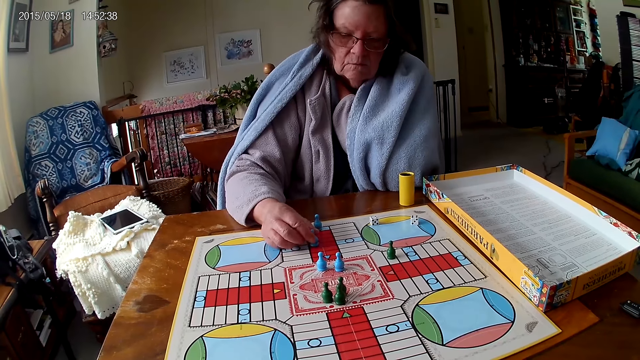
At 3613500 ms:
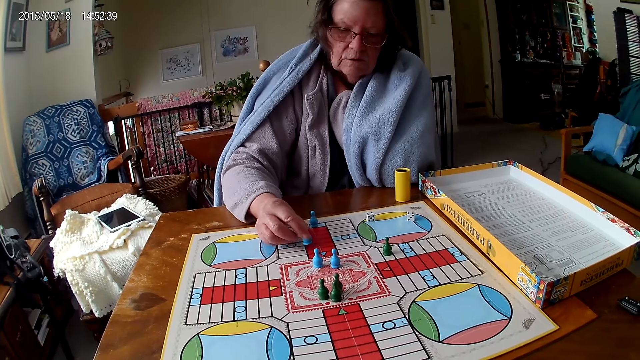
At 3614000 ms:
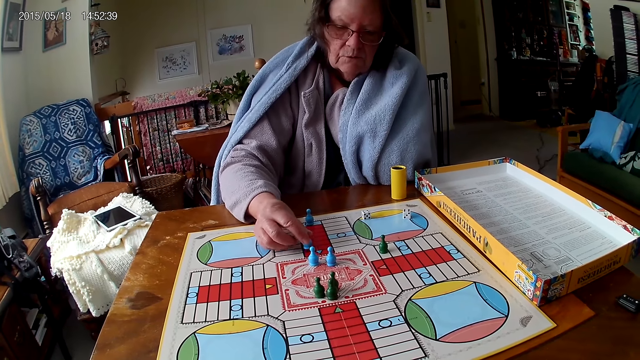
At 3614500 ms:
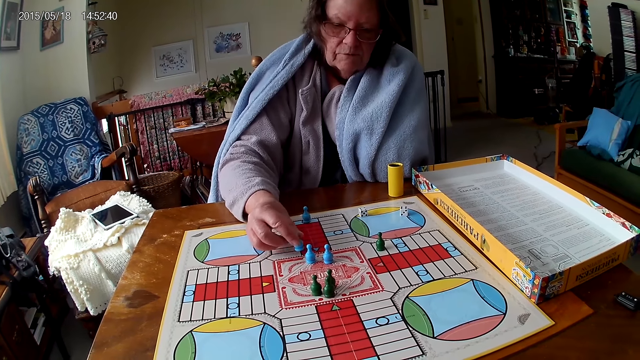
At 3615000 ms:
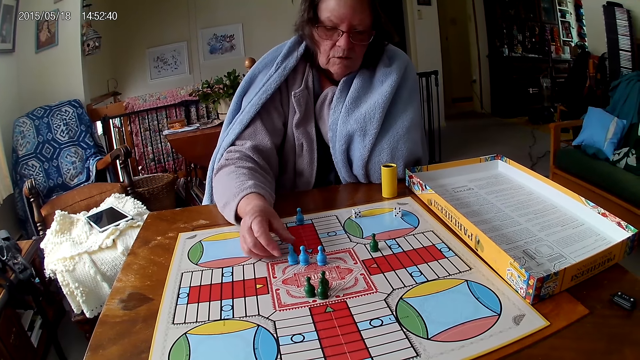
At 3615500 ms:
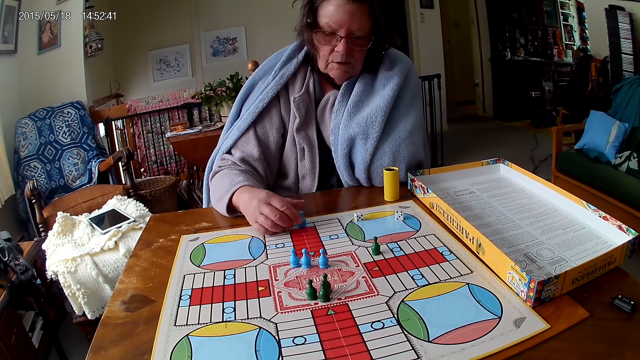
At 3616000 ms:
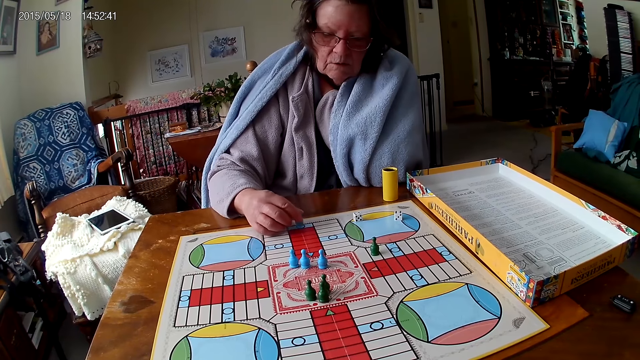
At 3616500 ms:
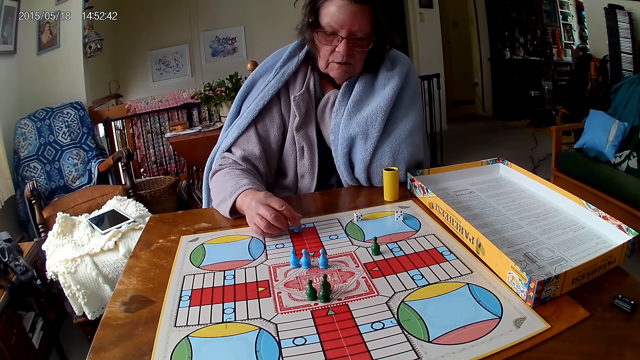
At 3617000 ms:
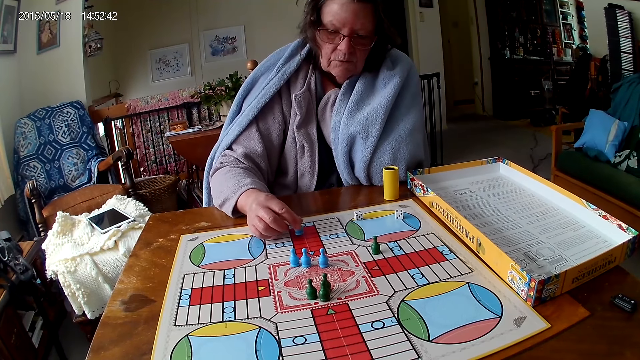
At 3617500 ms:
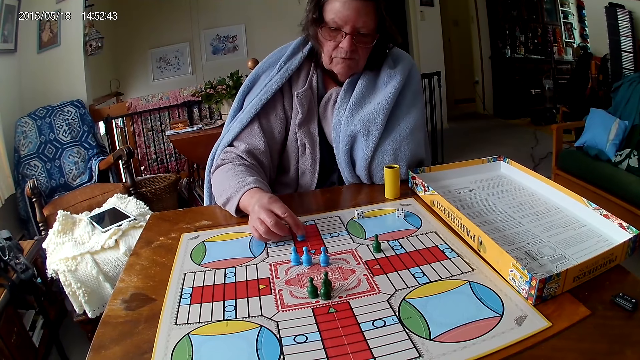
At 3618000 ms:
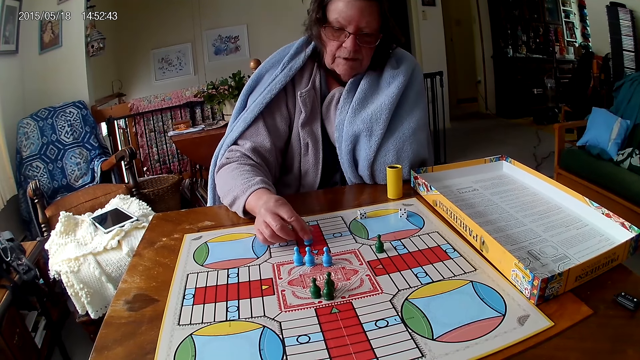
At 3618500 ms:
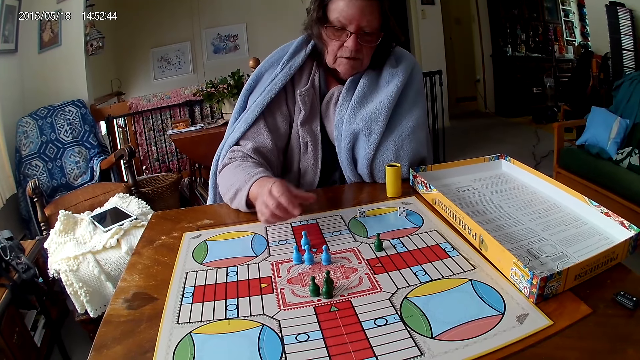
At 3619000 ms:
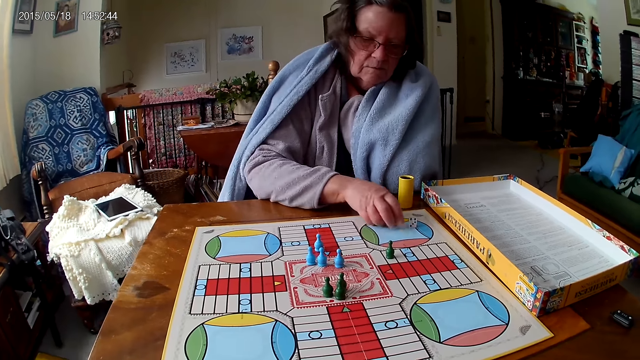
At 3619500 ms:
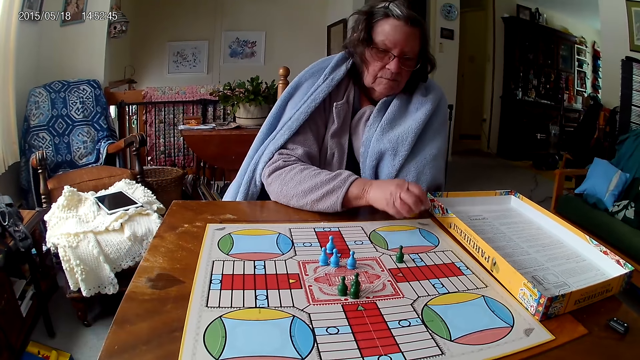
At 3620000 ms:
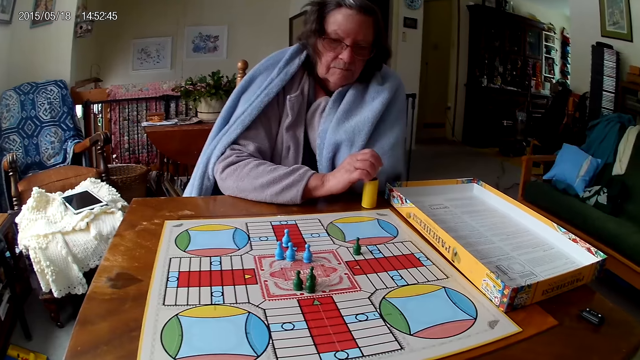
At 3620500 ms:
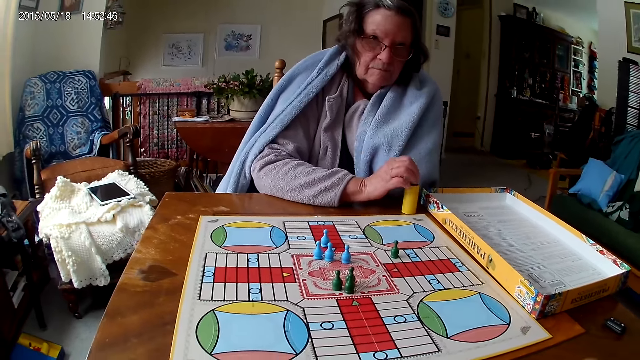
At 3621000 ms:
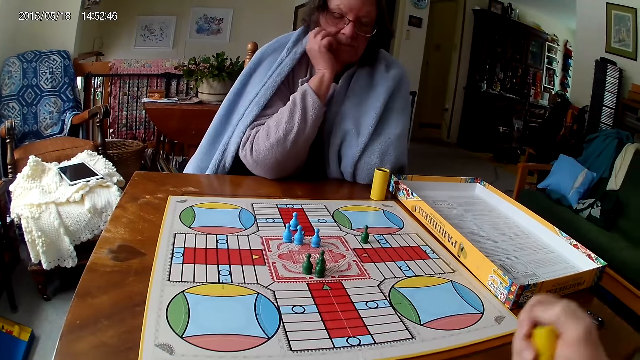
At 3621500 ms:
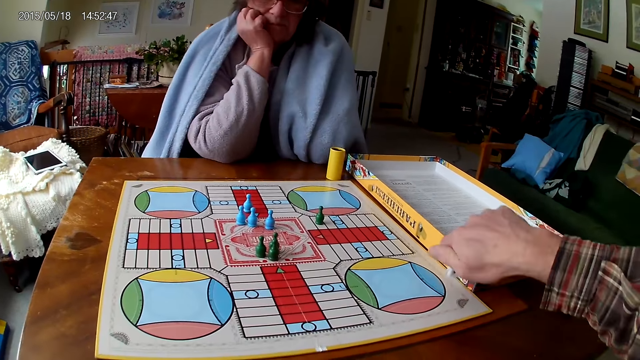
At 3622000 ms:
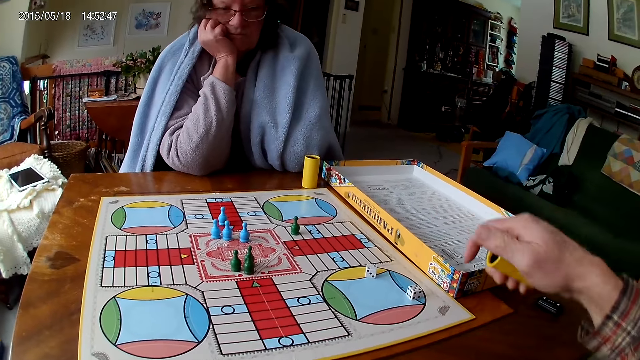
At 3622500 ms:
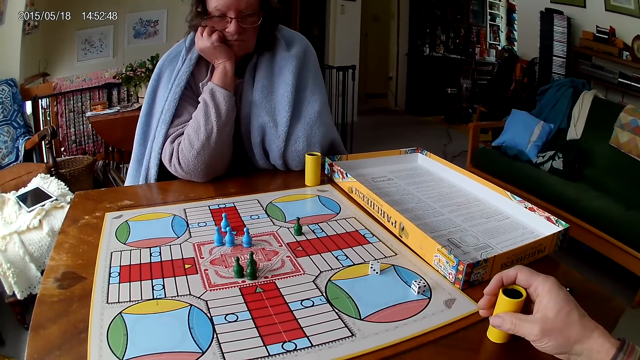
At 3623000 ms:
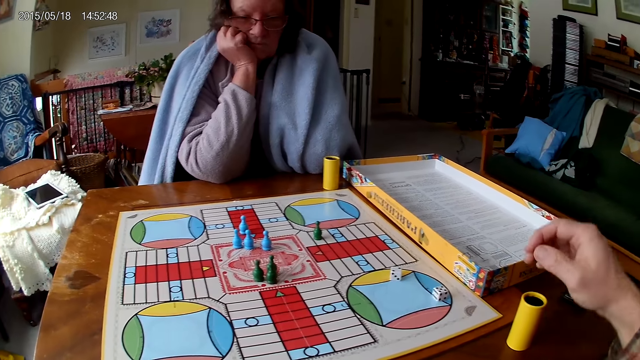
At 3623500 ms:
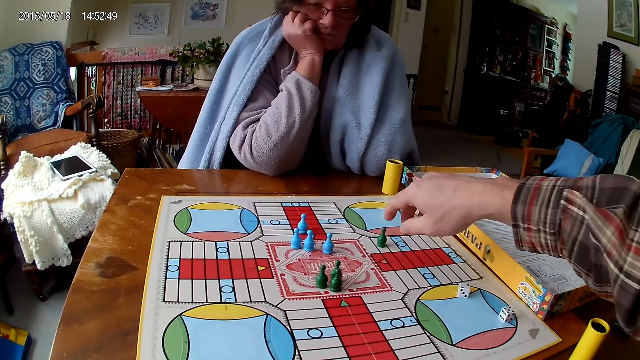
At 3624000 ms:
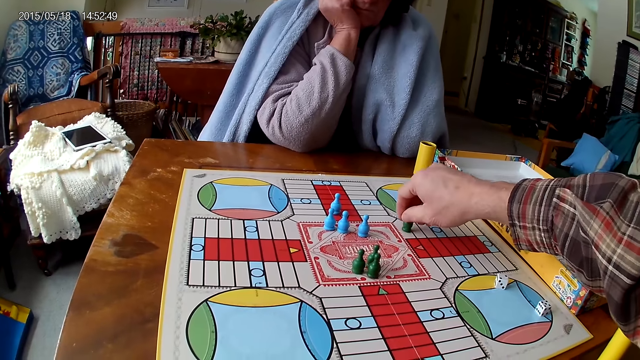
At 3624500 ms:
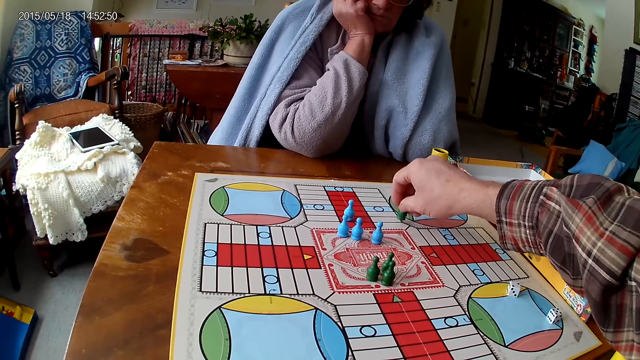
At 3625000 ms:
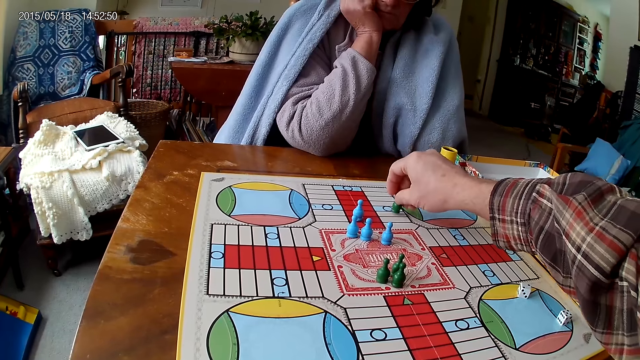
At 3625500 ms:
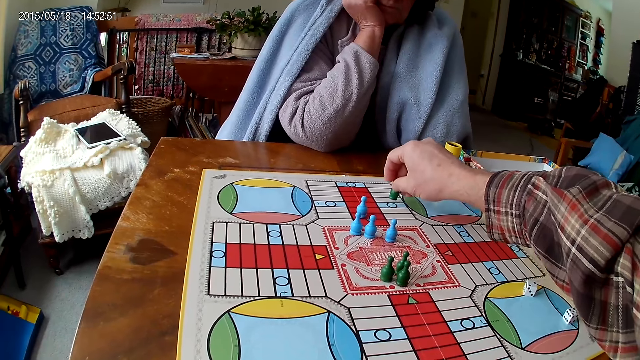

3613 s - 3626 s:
A woman counts the tiles on the ludo game on the table with ludo tokens in her right hand. The woman moves a pawn. The woman counts the tiles on the ludo game on the table with the ludo tokens in her right hand again. The woman packs dice from the ludo game on the table with her right hand. The woman puts the dice in the dice cup with her right hand. The camera wearer shakes the dice cup in his right hand. He pours the dice in the dice cup on the ludo game with his right hand. He drops the dice cup on the table with his right hand. He counts the tiles on the ludo game on the table with the ludo tokens in his right hand. He moves the pawn.

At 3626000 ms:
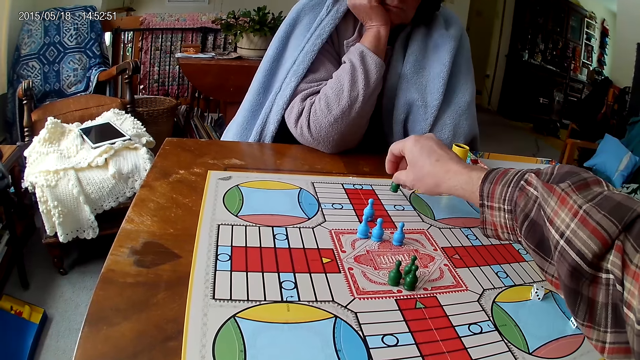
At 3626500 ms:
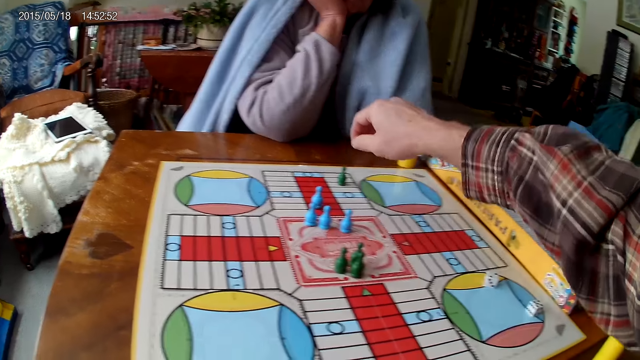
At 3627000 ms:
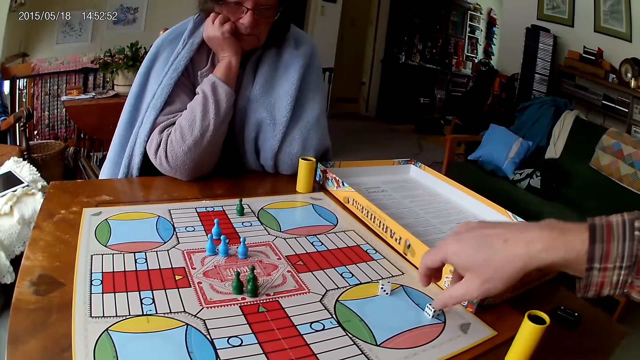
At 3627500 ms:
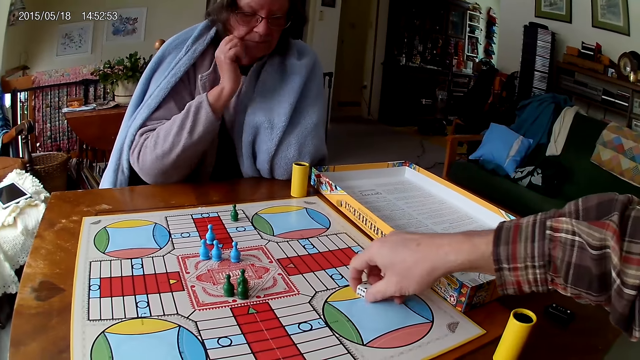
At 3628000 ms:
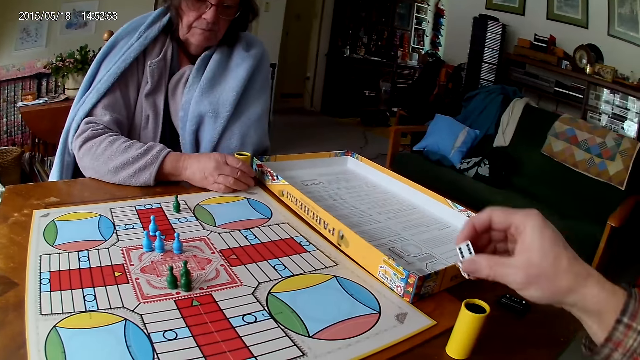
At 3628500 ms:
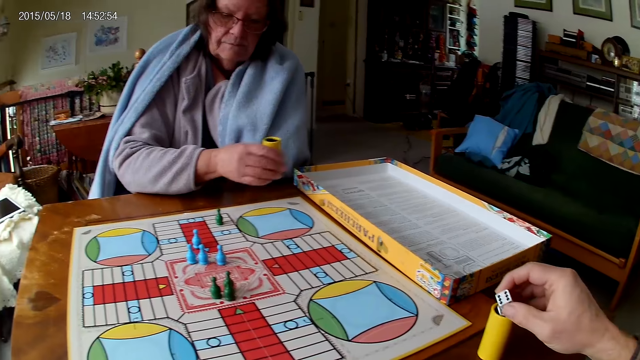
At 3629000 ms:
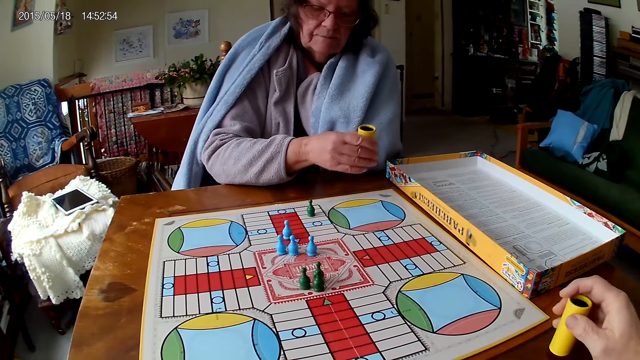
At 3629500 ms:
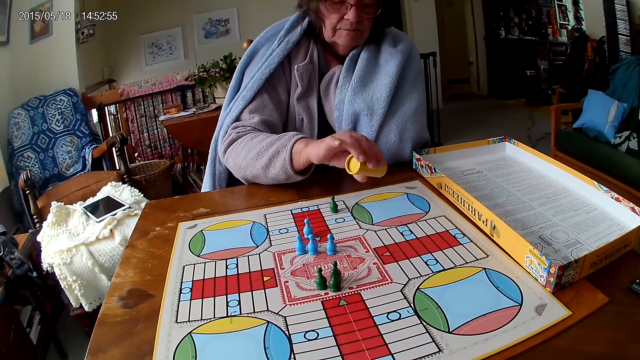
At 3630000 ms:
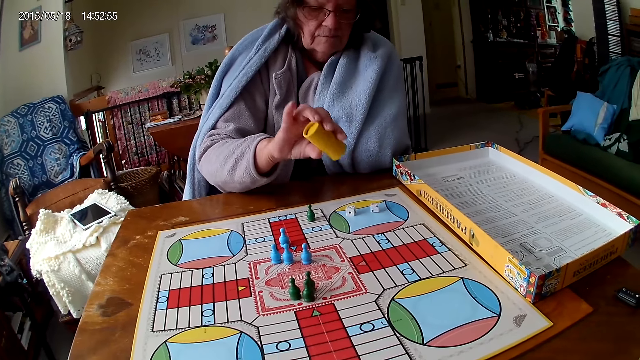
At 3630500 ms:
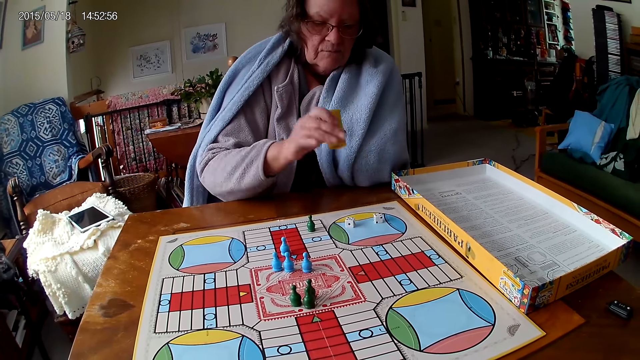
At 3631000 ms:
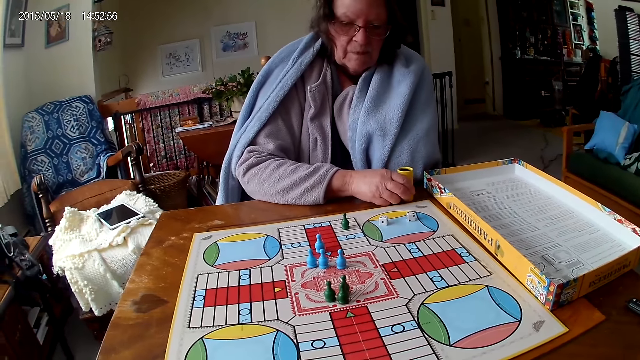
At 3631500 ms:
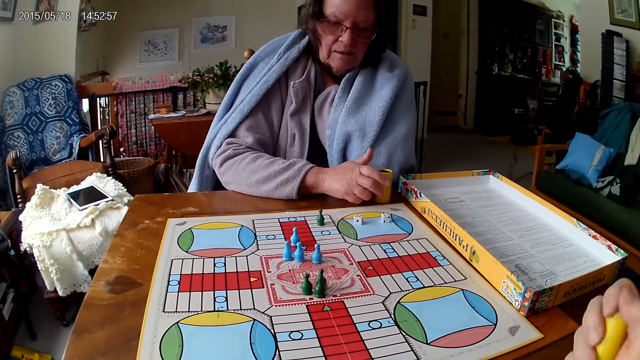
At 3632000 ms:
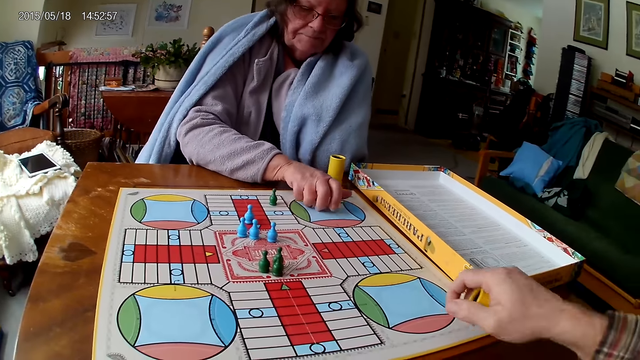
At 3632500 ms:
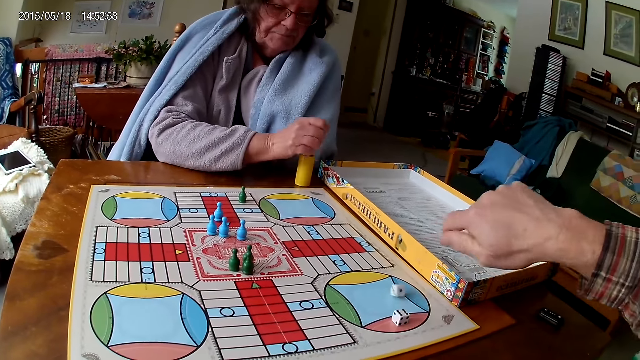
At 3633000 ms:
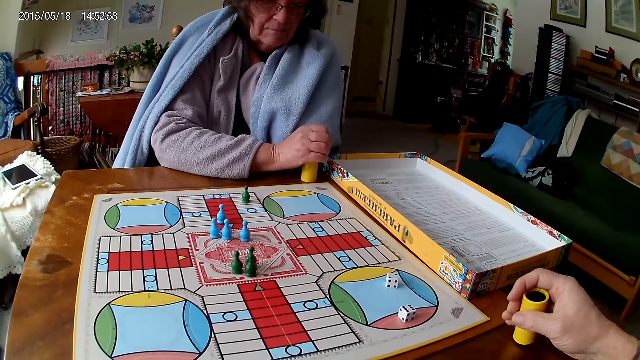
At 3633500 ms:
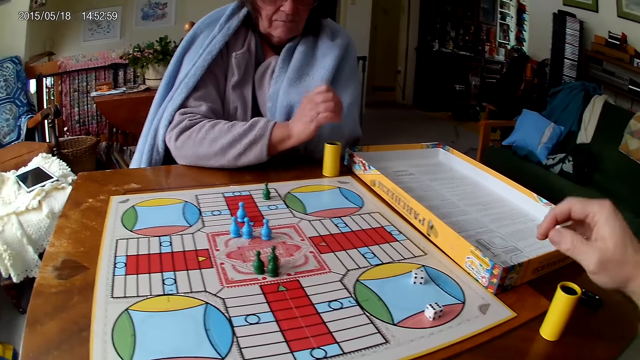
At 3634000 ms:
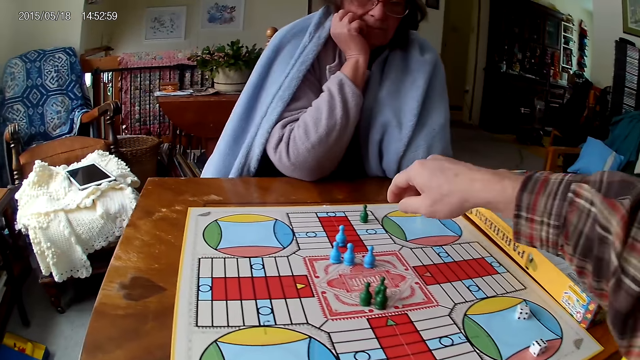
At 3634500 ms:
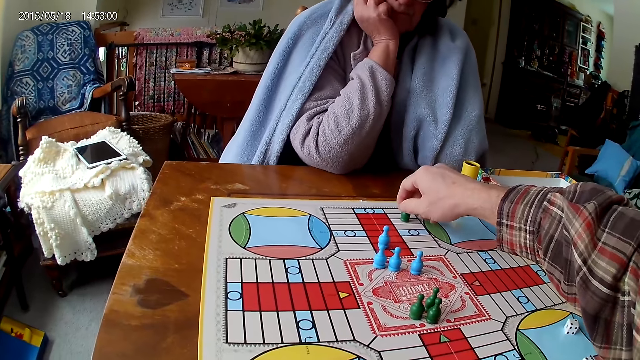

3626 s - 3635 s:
The camera wearer packs the dice on the ludo game with his right hand. He puts the dice in the dice cup on the table. A woman picks the dice cup from the table. The woman shakes the dice cup in her right hand. The woman pours the dice in the dice cup on the ludo game with her right hand. The woman drops the dice cup on the table with her right hand. The woman packs dice from the ludo game on the table with her right hand. The camera wearer shakes the dice cup in his right hand. He pours the dice in the dice cup on the ludo game with his right hand. The woman puts the dice in the dice cup on the table with her right hand. The camera wearer drops the dice cup on the table with his right hand.
